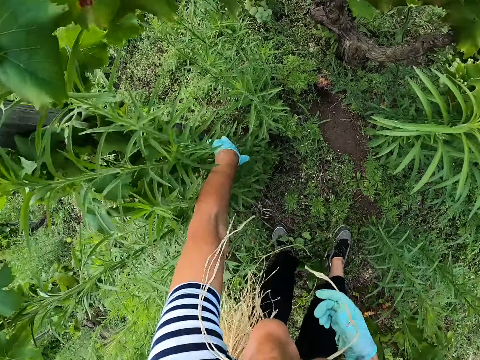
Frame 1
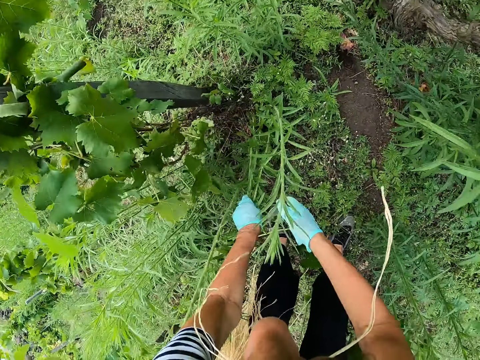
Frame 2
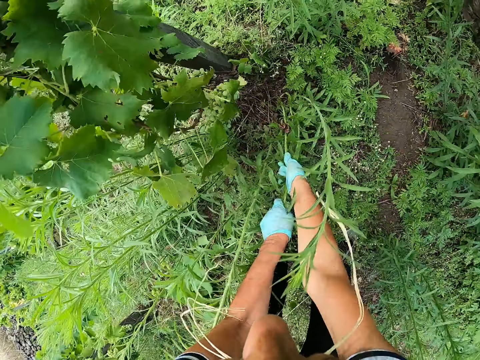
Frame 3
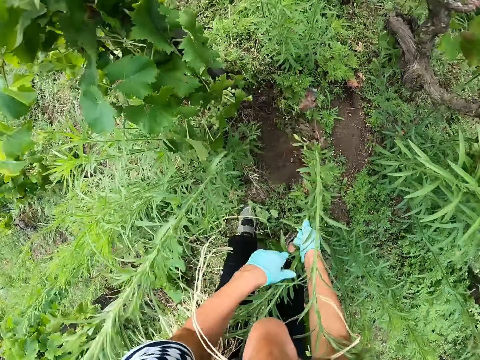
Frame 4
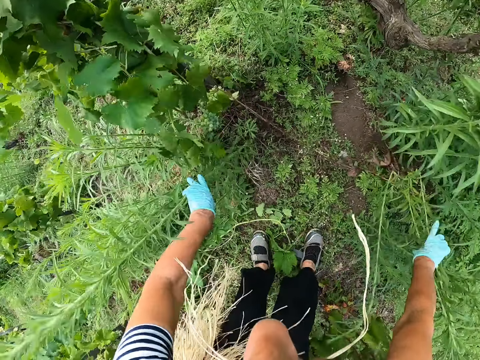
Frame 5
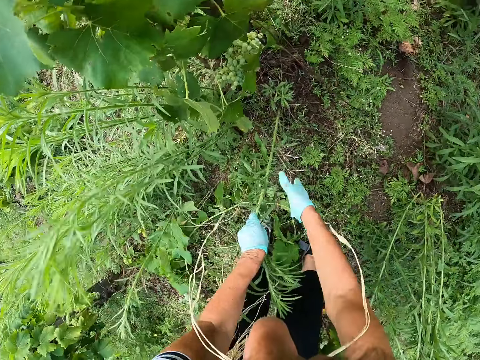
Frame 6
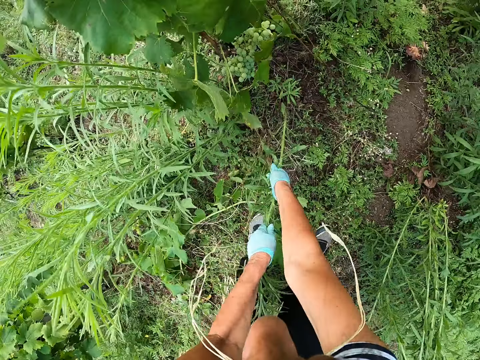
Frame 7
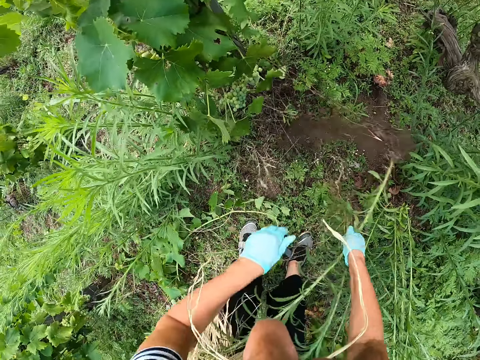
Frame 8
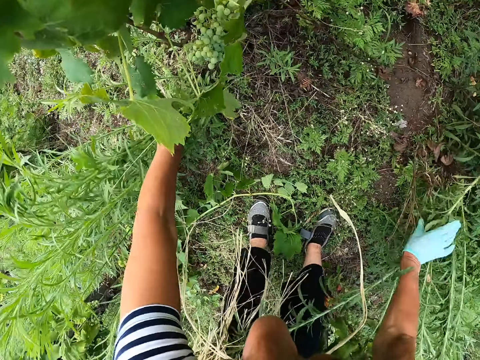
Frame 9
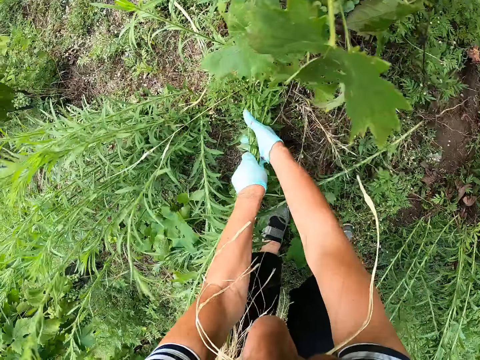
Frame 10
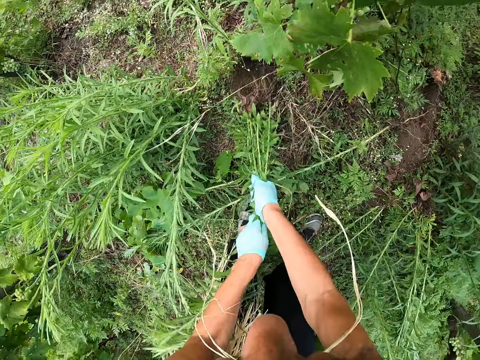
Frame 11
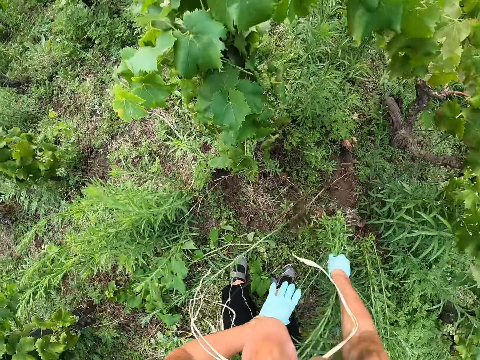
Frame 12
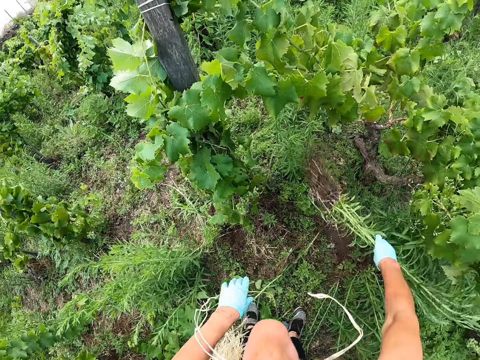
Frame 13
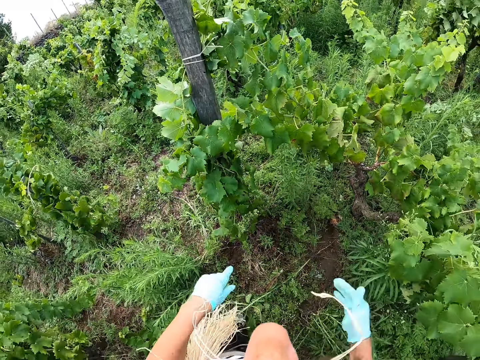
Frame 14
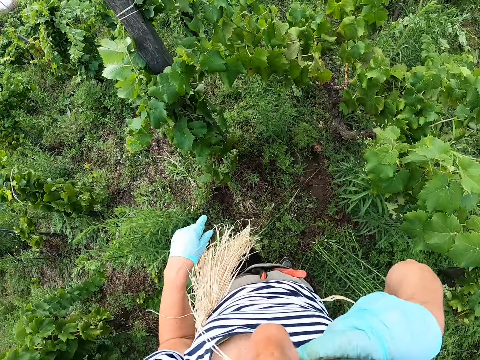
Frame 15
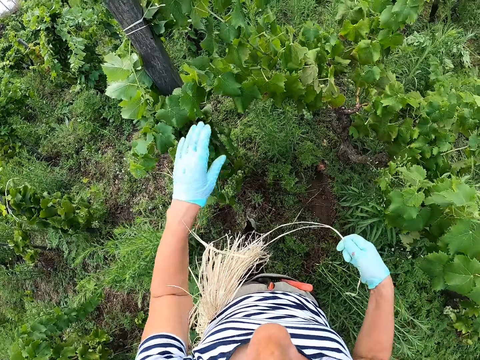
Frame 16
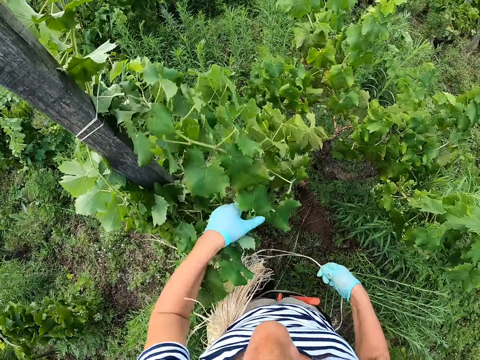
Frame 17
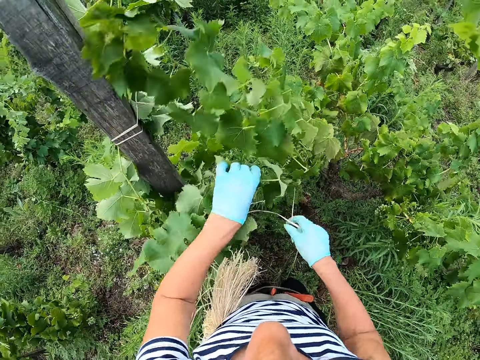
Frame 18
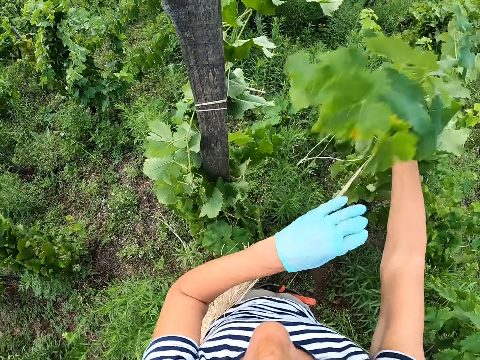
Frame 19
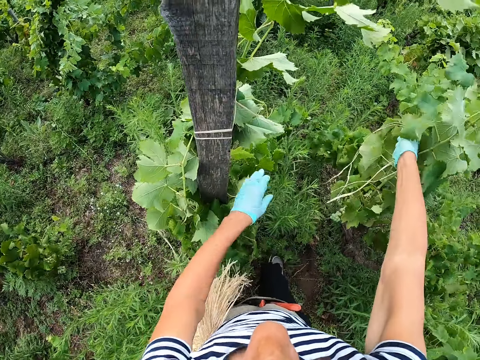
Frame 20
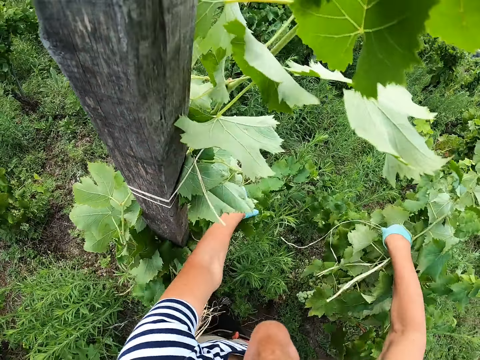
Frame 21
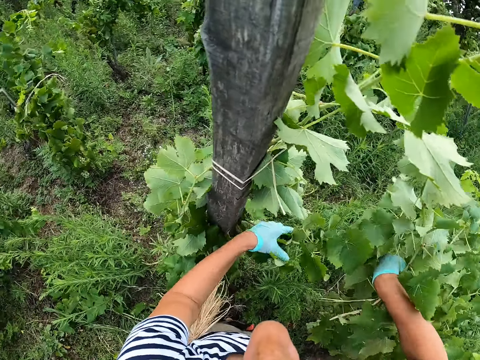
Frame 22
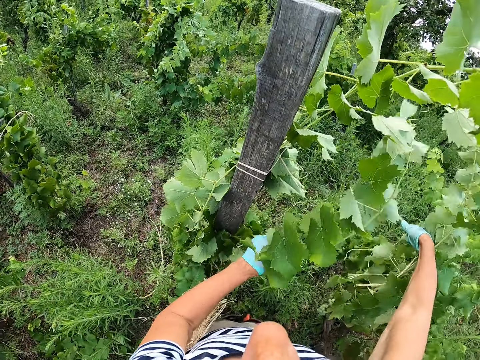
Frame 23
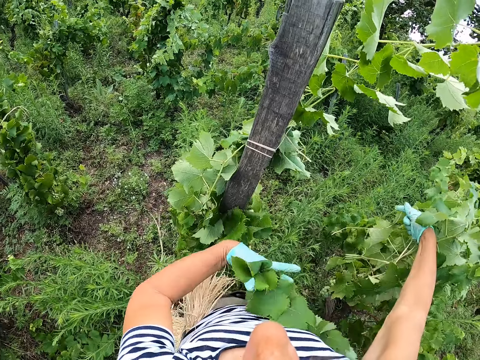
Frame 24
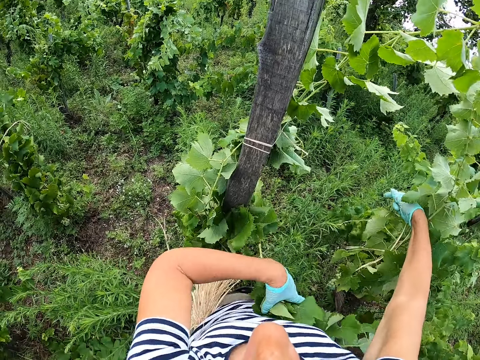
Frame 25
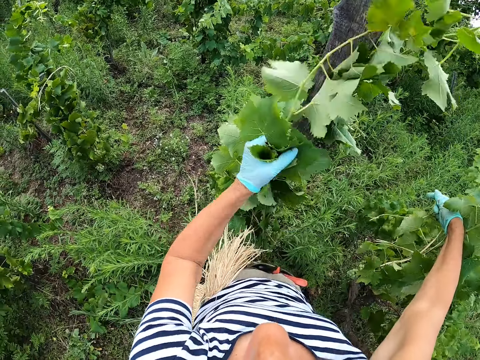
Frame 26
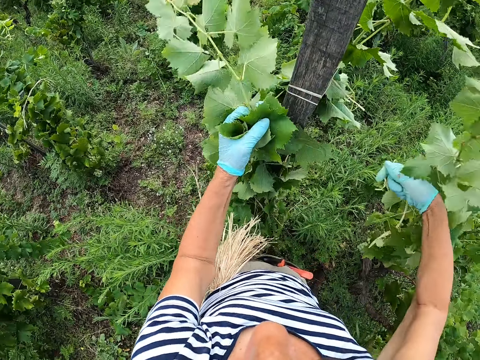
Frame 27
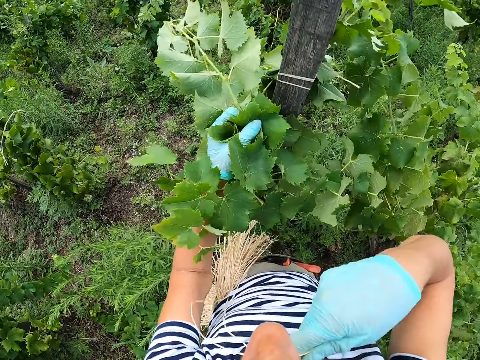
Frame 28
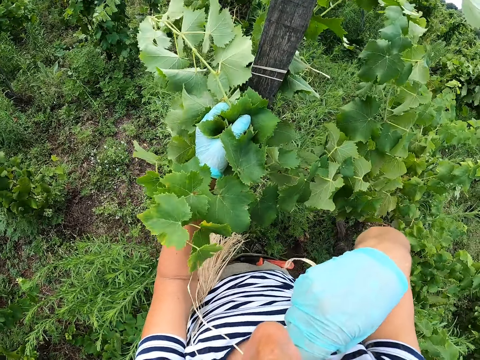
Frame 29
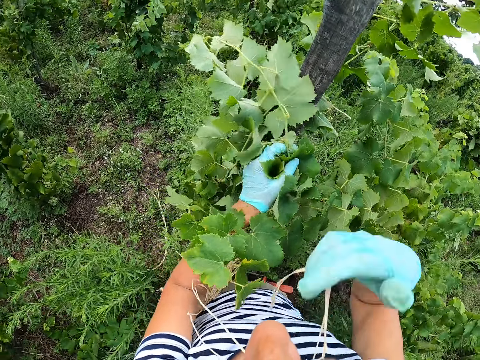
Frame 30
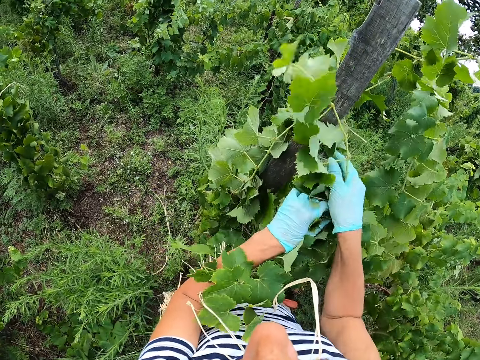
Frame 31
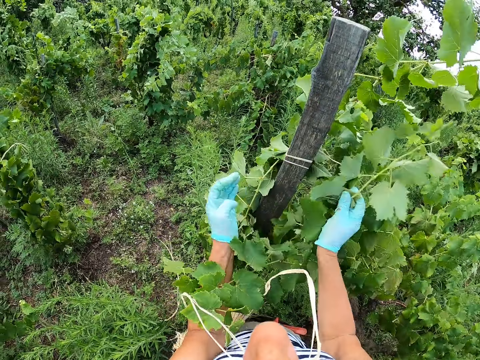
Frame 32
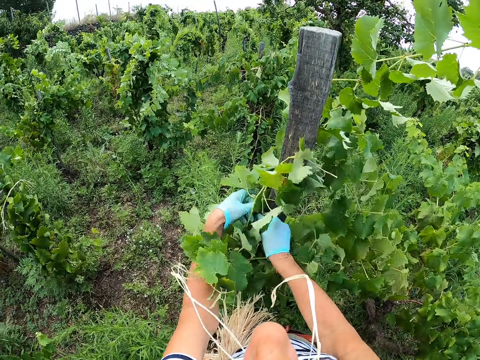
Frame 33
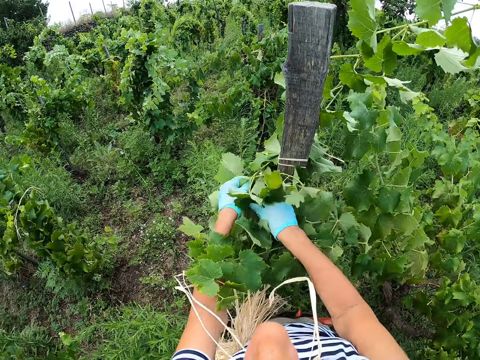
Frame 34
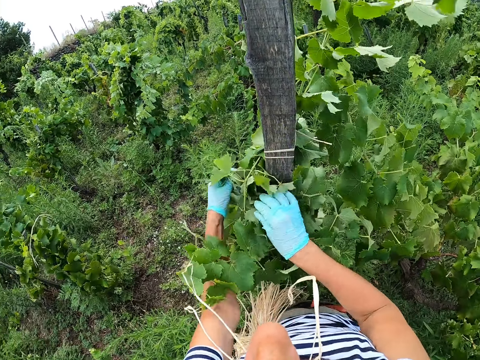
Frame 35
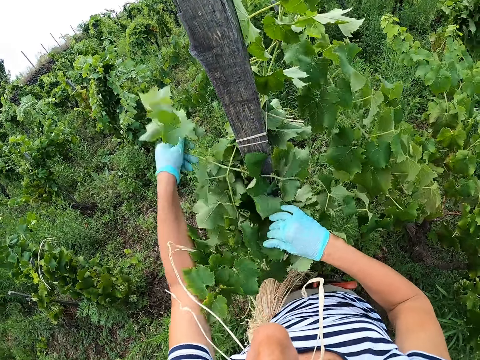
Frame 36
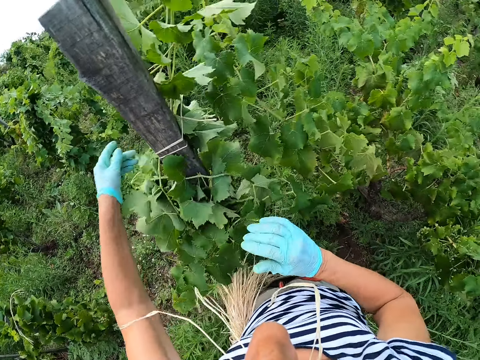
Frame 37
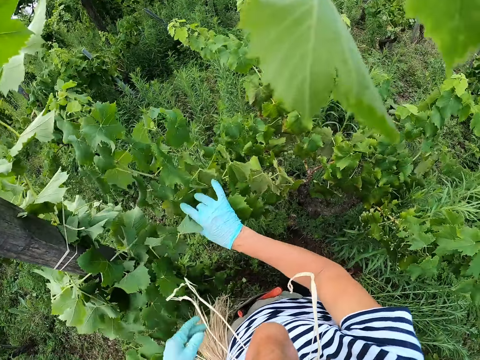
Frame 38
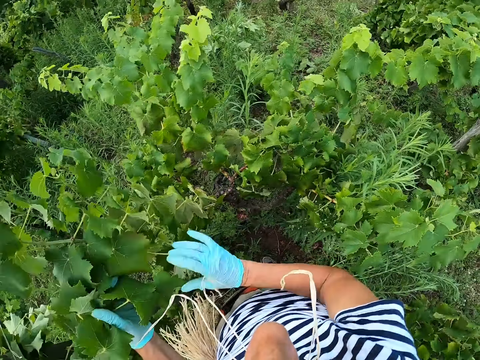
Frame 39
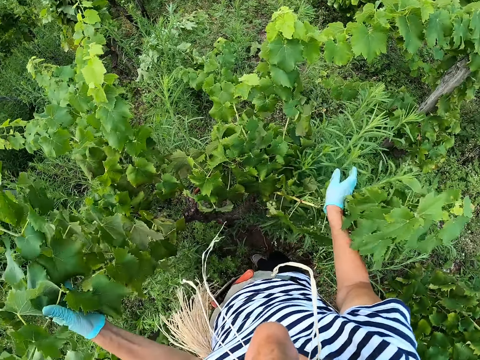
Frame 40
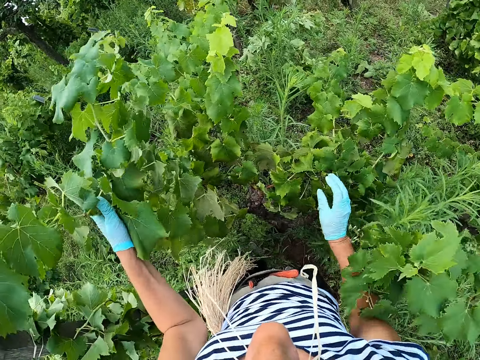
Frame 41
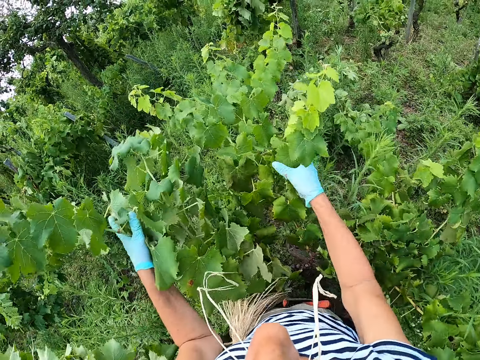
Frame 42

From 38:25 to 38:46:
The camera wearer holds leaves. They pluck leaves from the ground. They put the leaves on the ground. They uproot leaves. They put the leaves on the ground. They take a rope. They collect leaves. They tie the leaves together. They hold the rope with the mouth. They collect leaves.

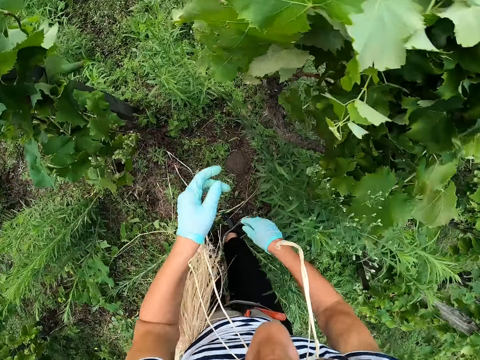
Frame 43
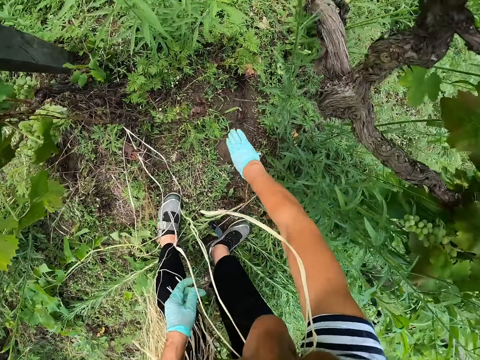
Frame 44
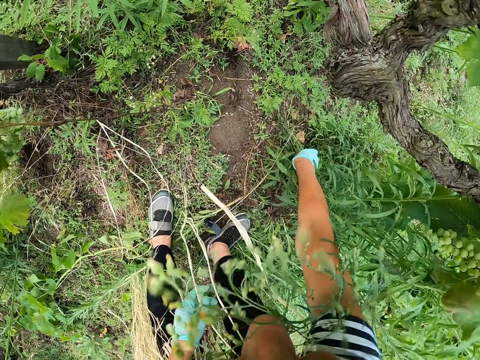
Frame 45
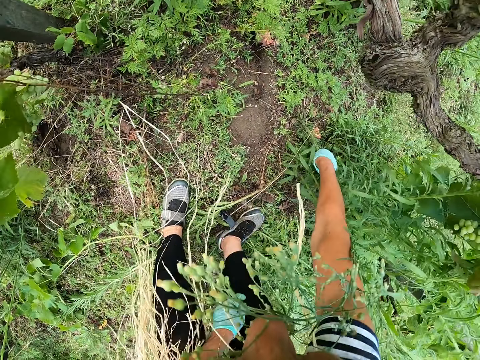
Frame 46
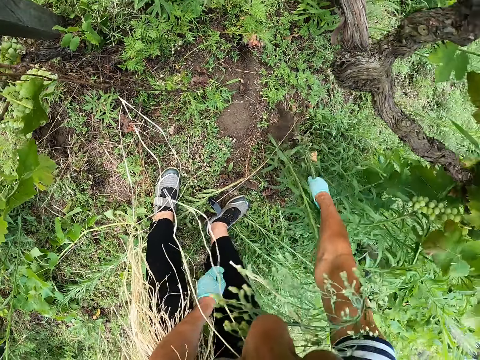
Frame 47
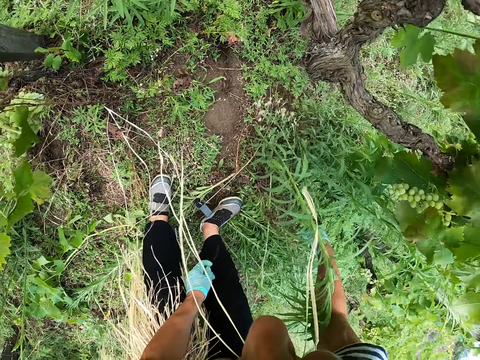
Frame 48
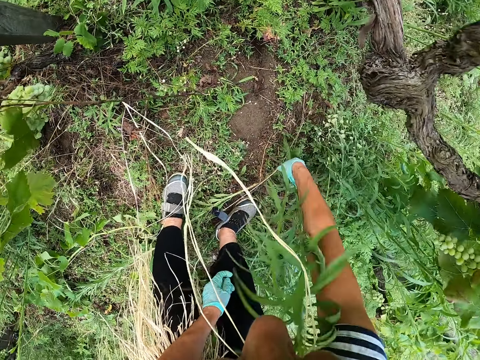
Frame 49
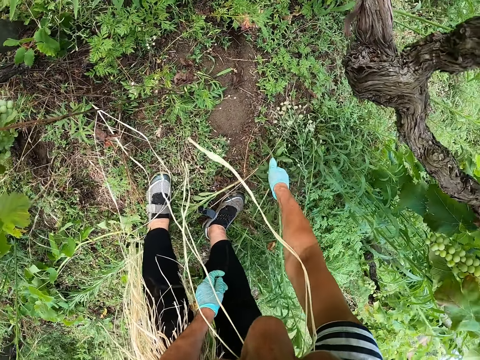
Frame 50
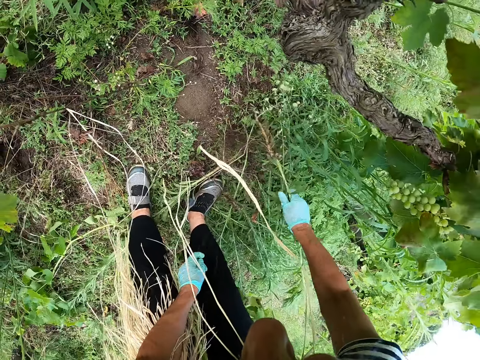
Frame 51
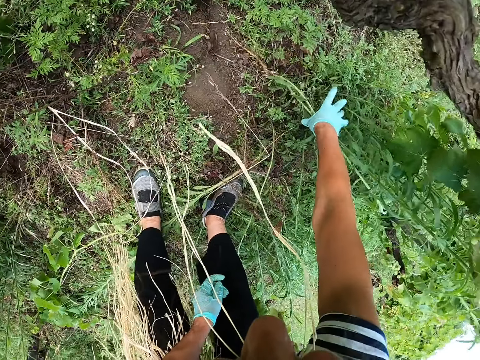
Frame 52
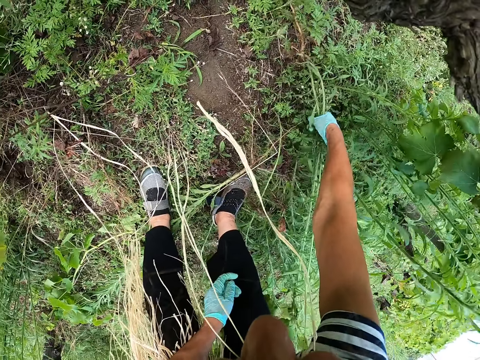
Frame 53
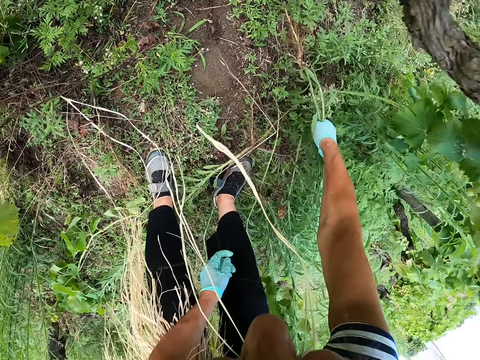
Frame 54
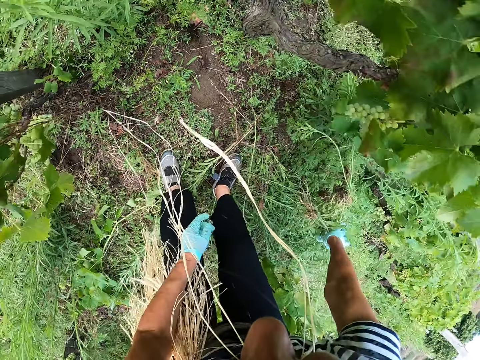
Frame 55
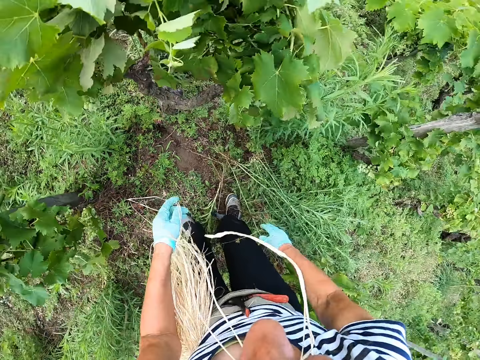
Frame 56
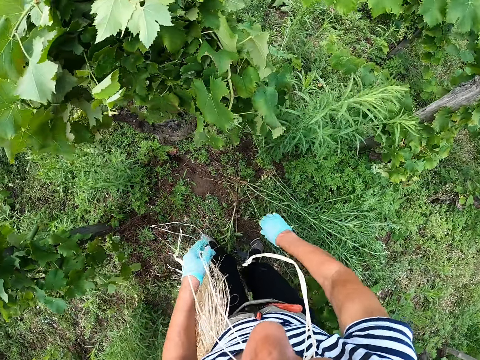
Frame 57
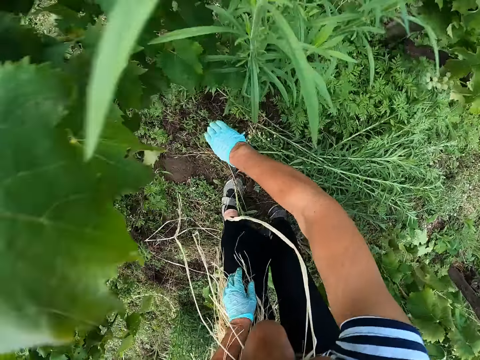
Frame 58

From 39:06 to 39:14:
The camera wearer plucks leaves from the ground.
